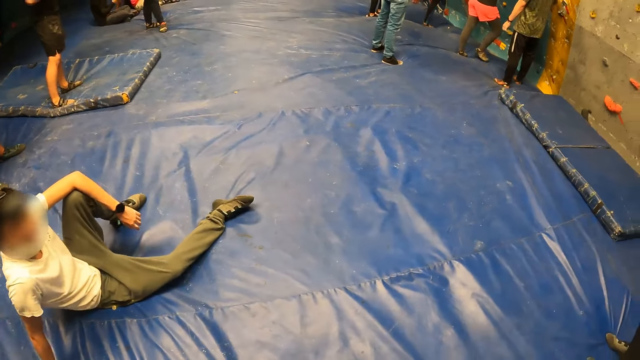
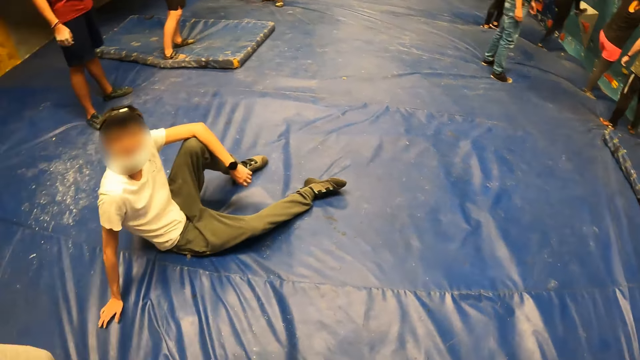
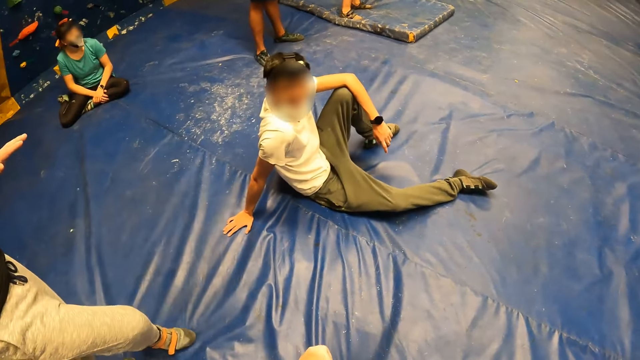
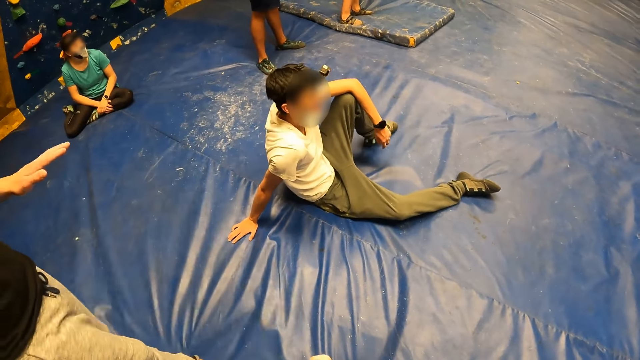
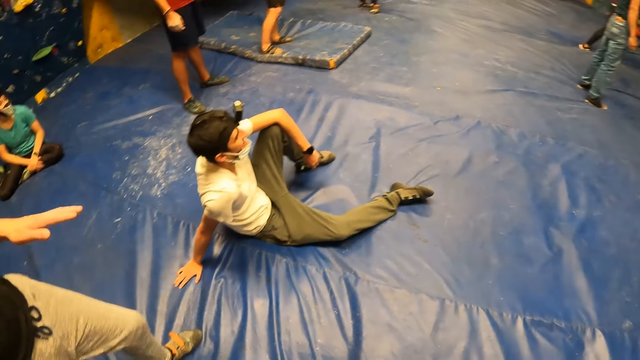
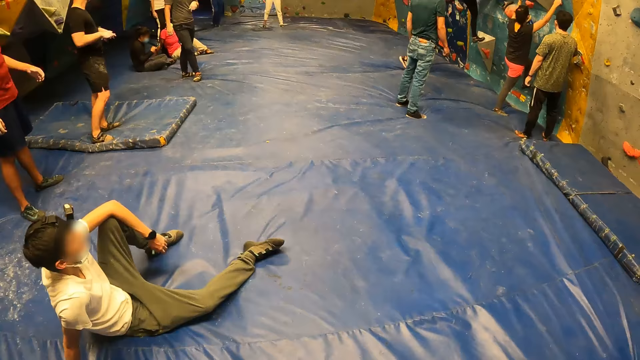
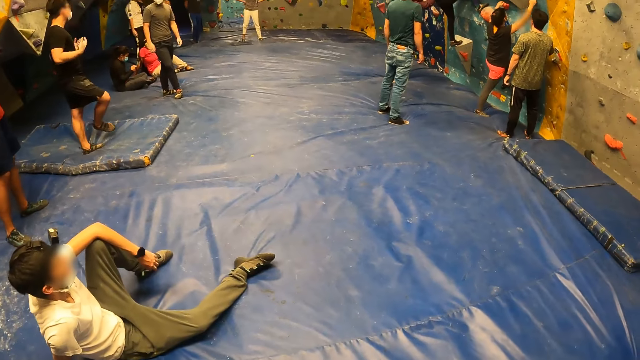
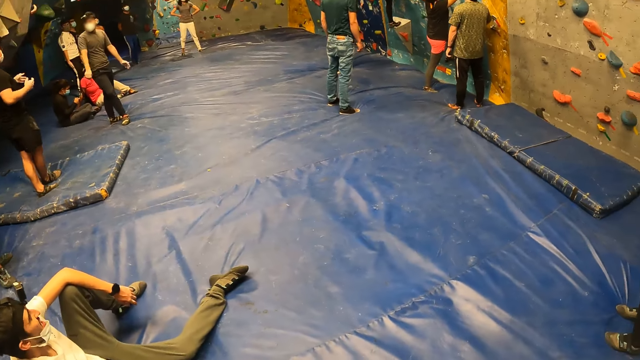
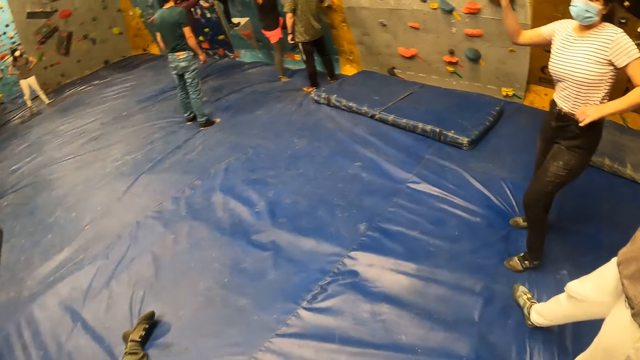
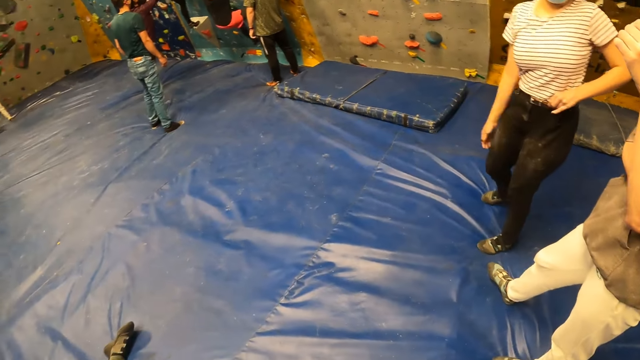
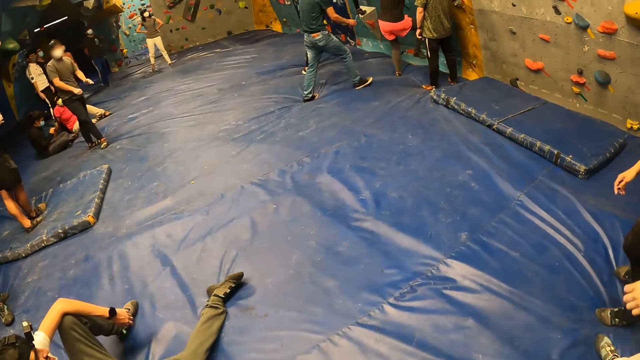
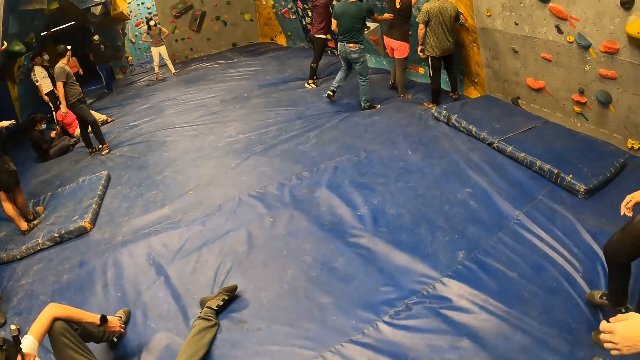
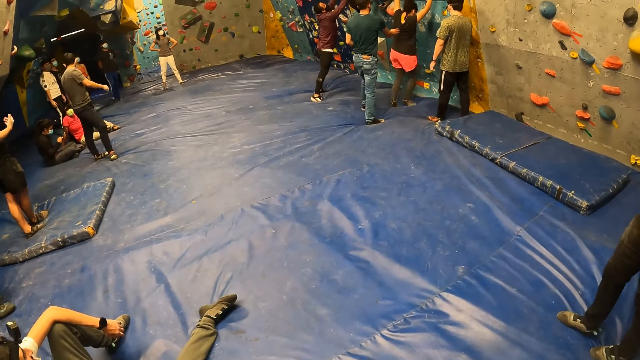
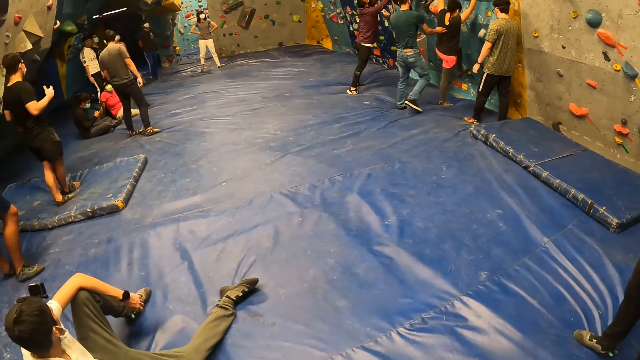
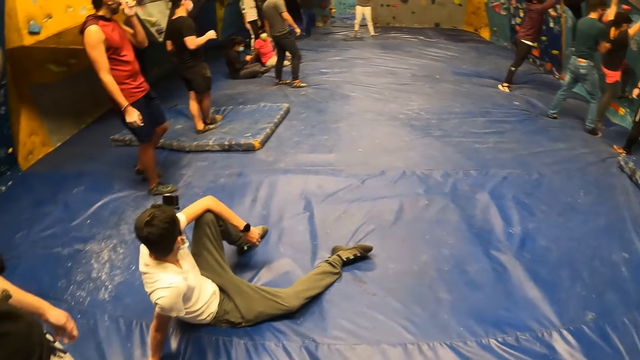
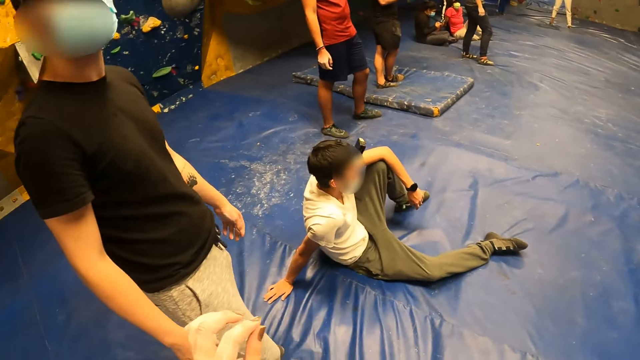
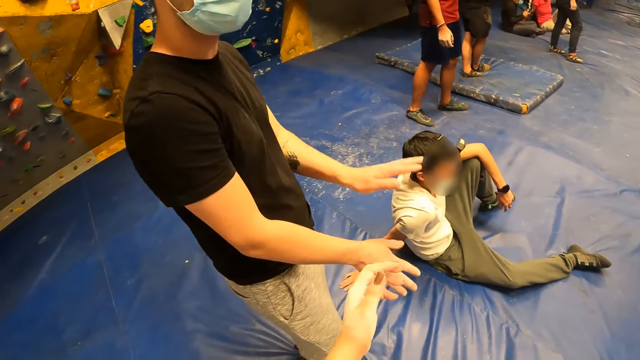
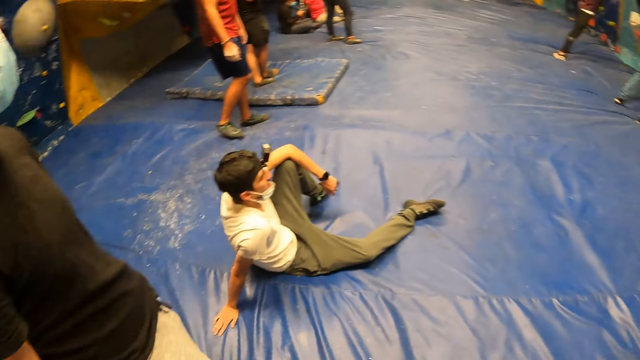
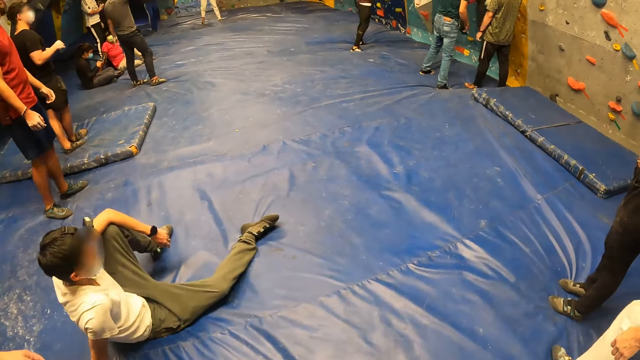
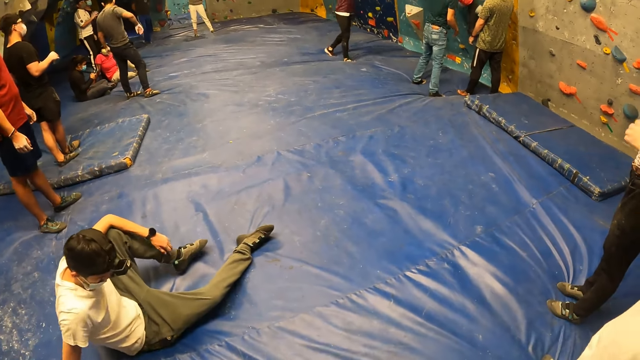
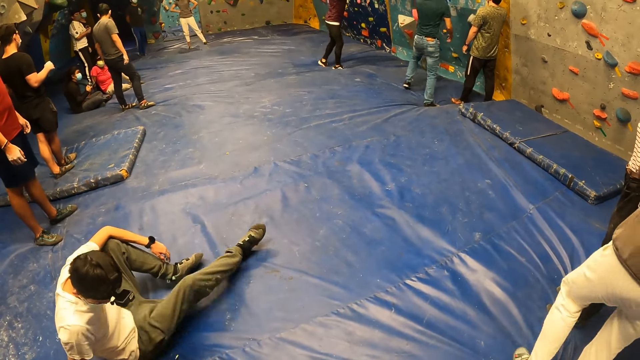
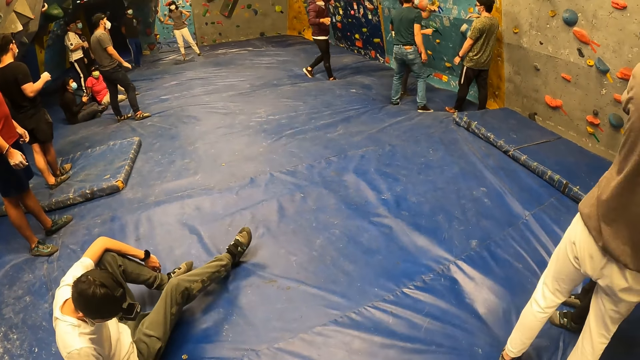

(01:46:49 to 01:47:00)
The camera wearer looks at the climbing area. They do a hand movement. They look at the climbing area.

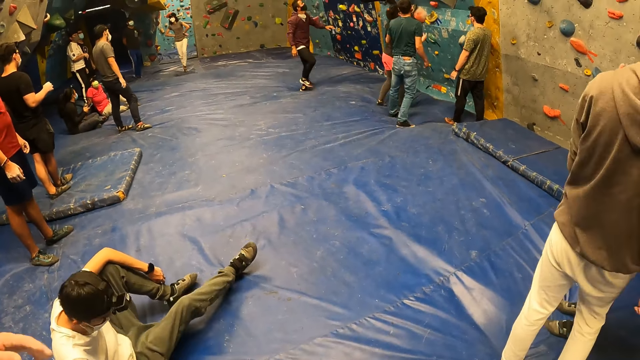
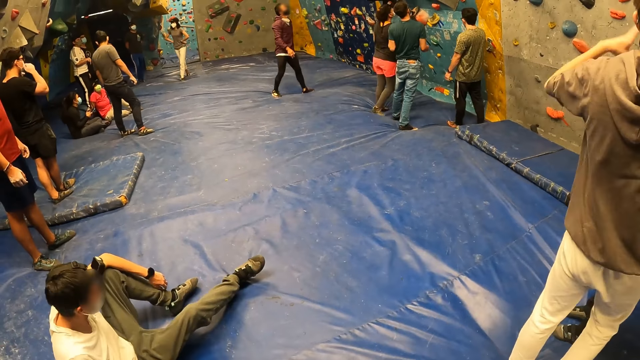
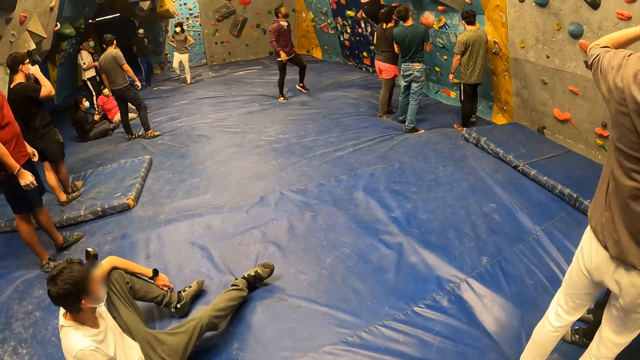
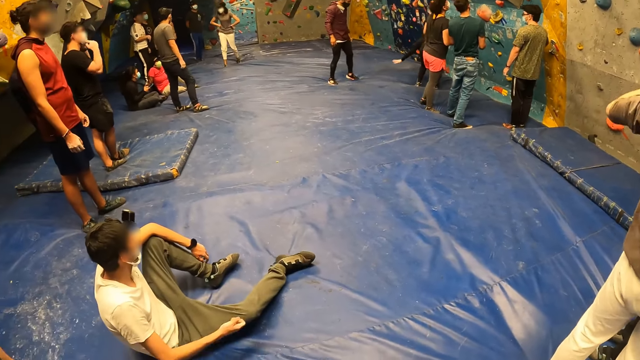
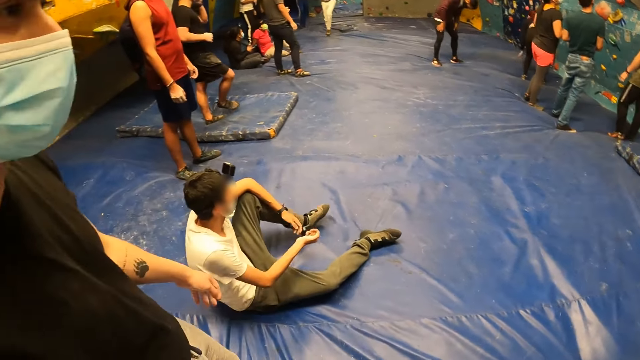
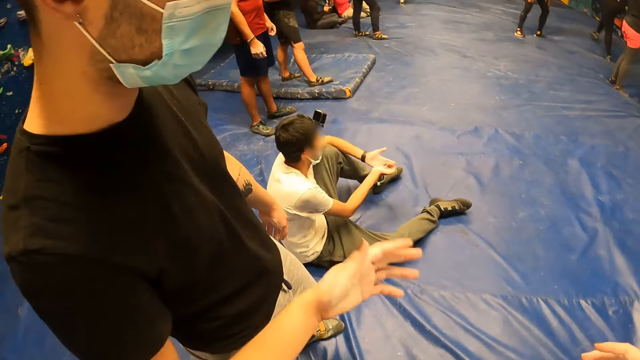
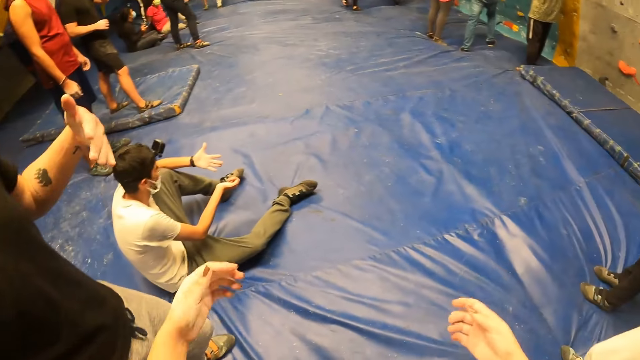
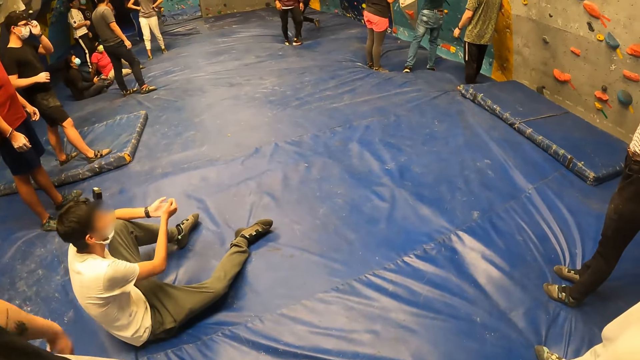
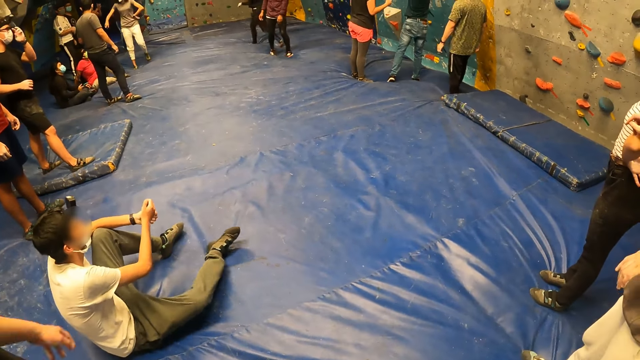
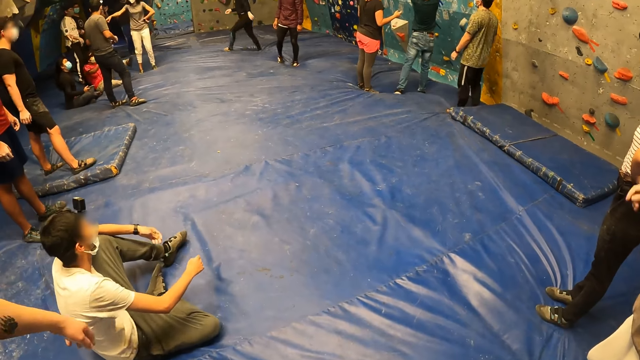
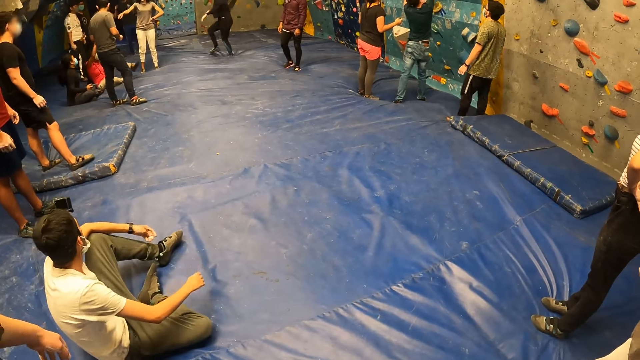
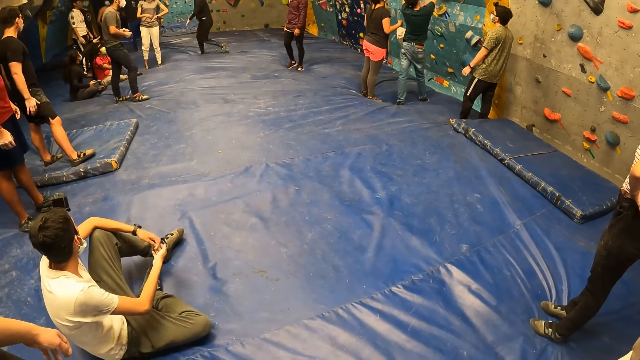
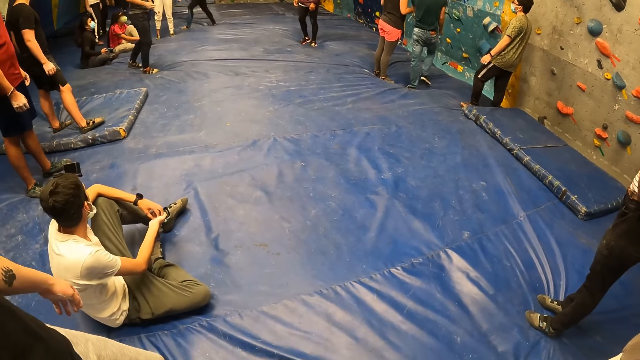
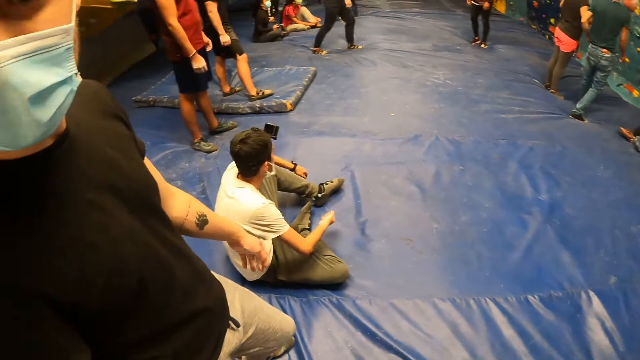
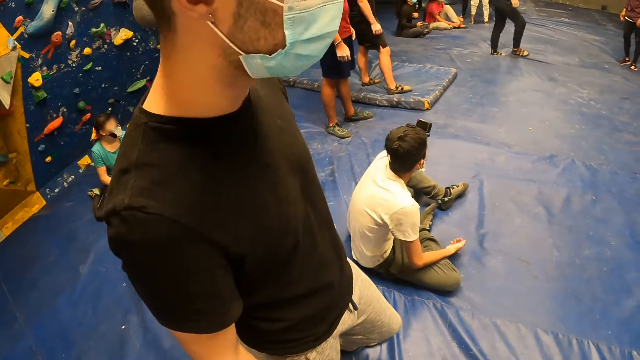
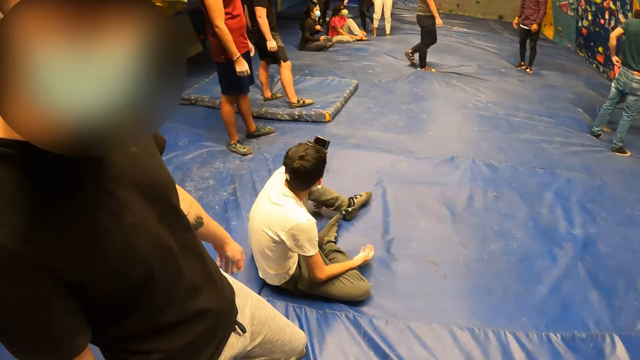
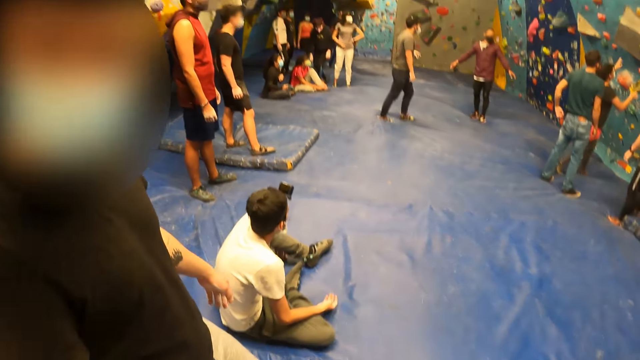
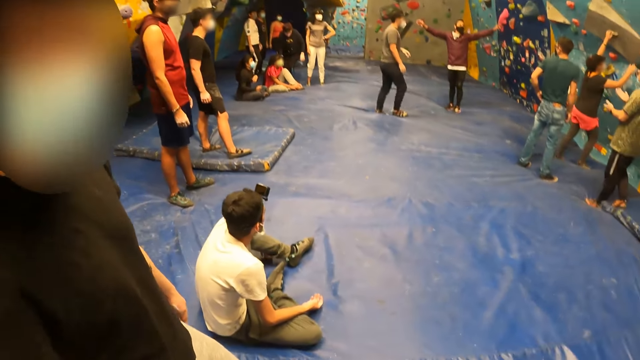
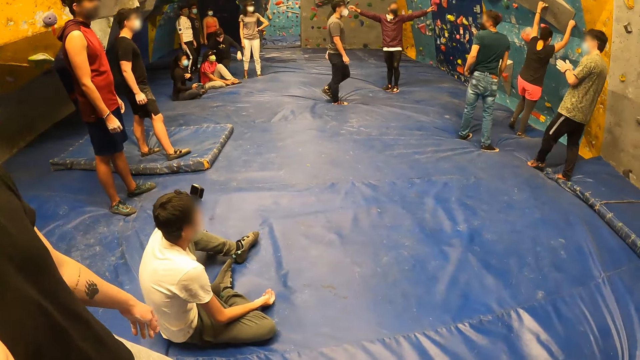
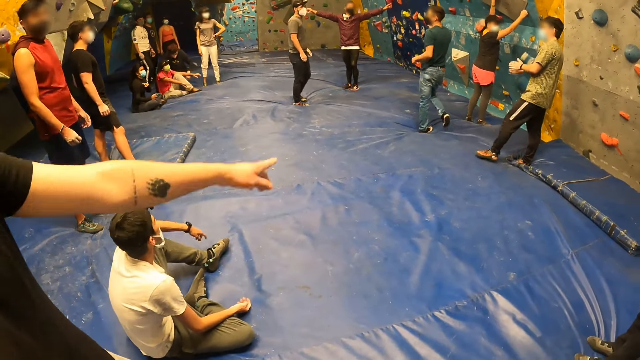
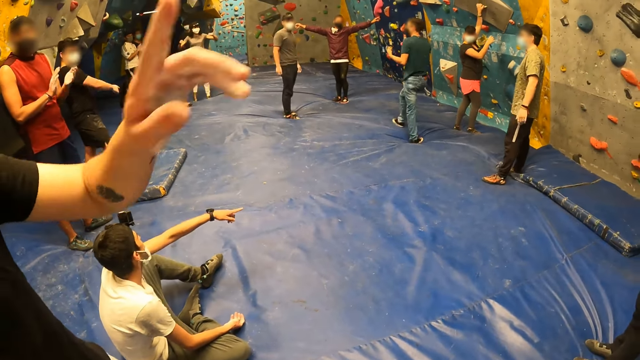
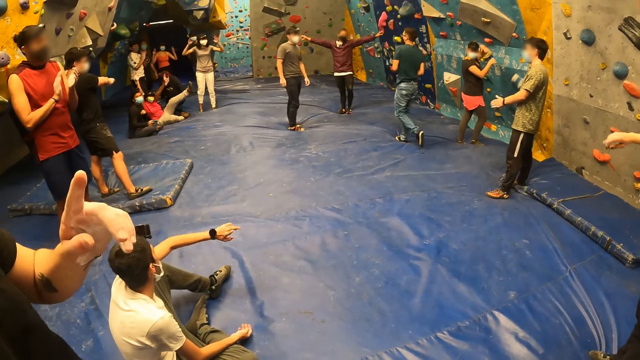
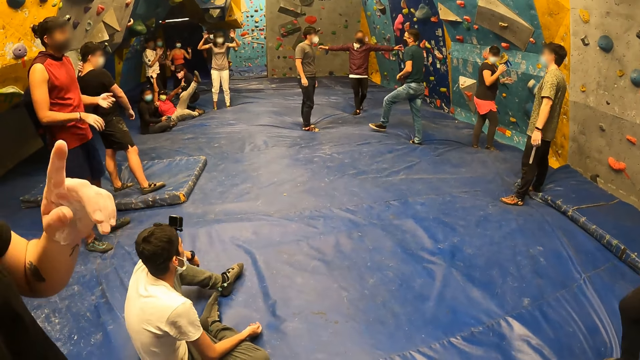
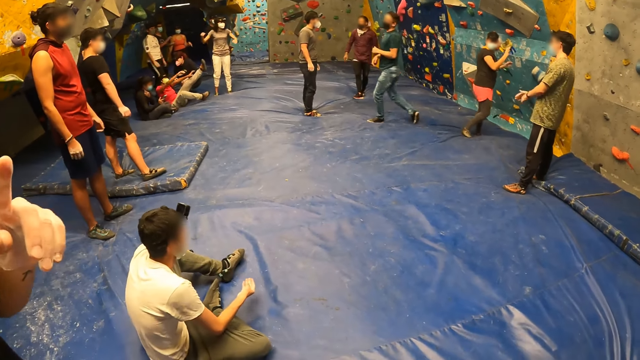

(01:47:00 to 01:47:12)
The camera wearer does a hand movement. They do a hand movement again. A male steps on the blue surface. The camera wearer does a hand movement. The male does a hand movement. The male does a hand movement again. The camera wearer looks toward the male and does a hand movement. The male does a hand movement and points towards the climbing wall. The camera wearer looks around the climbing area.
